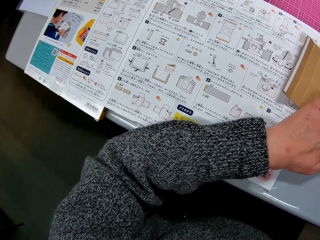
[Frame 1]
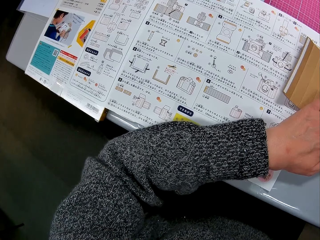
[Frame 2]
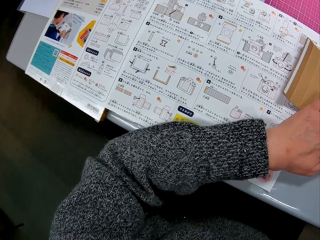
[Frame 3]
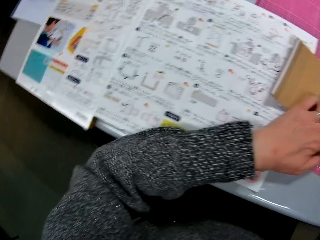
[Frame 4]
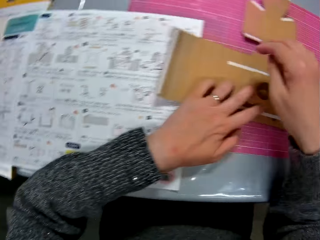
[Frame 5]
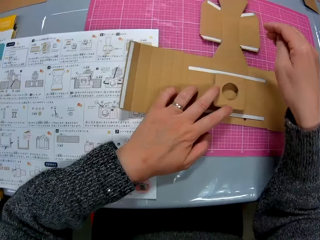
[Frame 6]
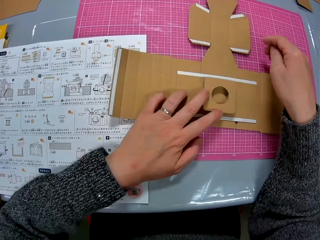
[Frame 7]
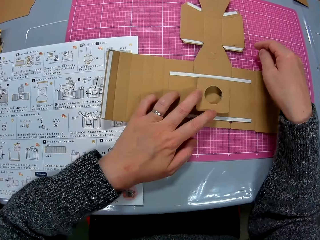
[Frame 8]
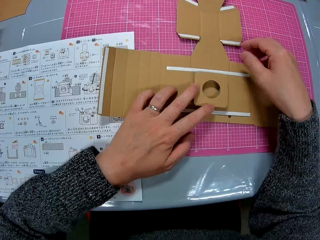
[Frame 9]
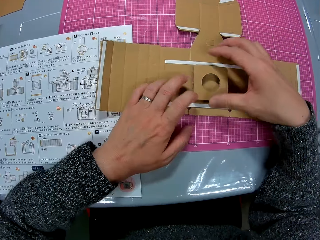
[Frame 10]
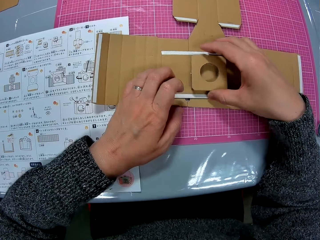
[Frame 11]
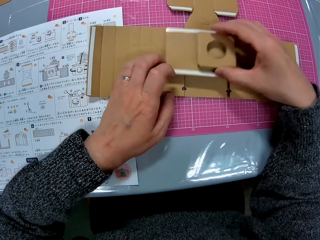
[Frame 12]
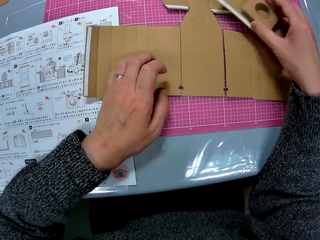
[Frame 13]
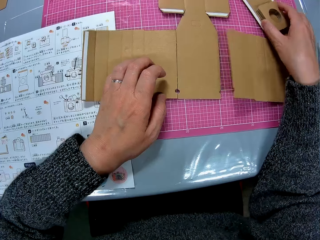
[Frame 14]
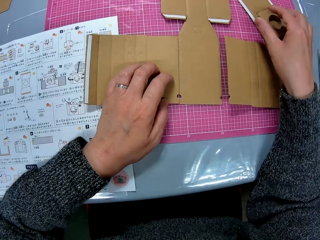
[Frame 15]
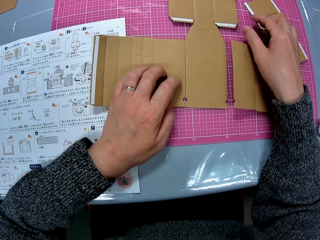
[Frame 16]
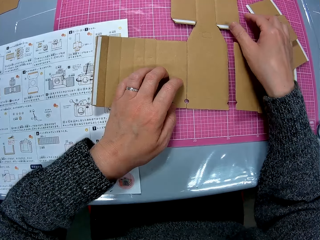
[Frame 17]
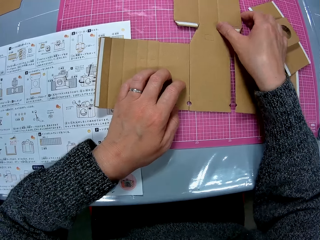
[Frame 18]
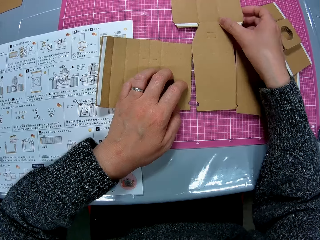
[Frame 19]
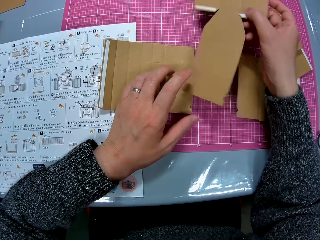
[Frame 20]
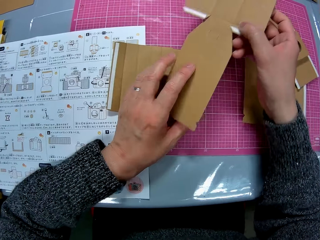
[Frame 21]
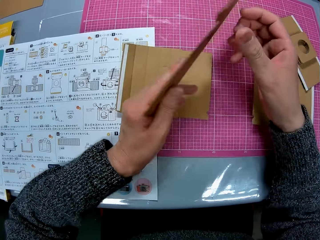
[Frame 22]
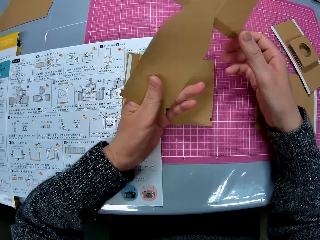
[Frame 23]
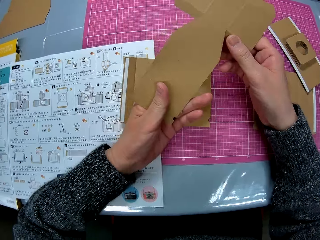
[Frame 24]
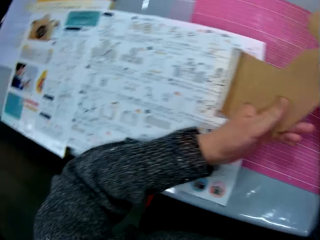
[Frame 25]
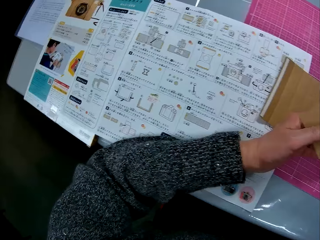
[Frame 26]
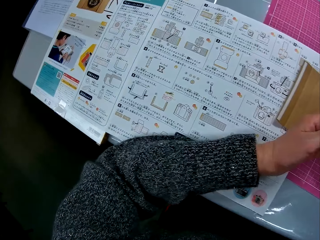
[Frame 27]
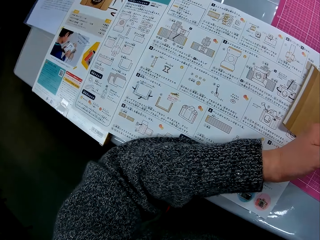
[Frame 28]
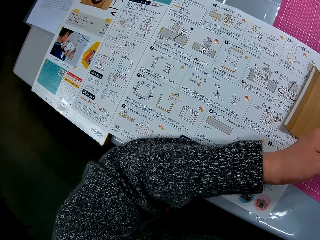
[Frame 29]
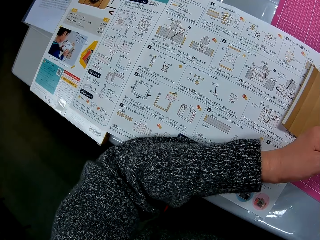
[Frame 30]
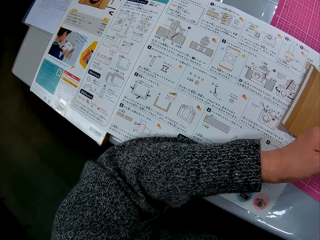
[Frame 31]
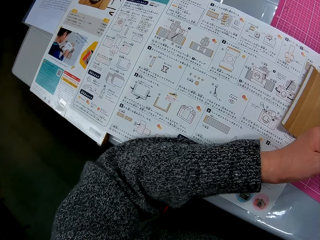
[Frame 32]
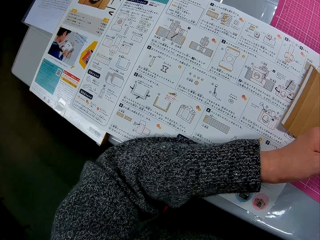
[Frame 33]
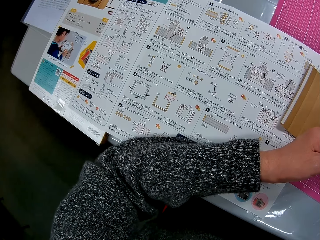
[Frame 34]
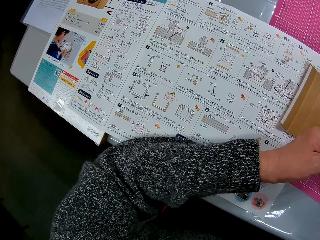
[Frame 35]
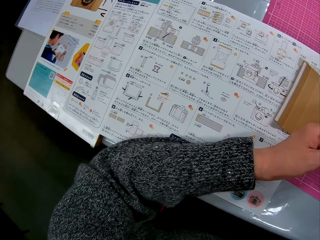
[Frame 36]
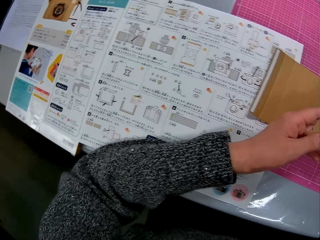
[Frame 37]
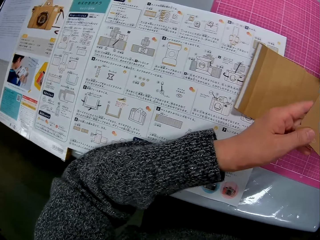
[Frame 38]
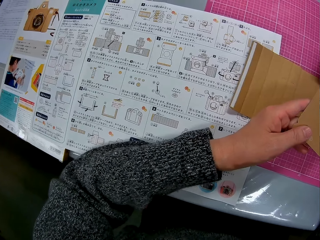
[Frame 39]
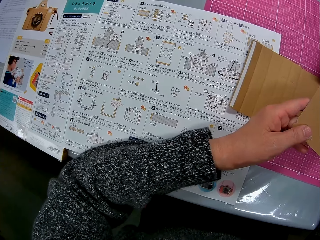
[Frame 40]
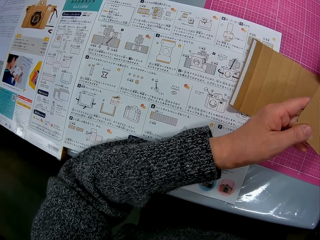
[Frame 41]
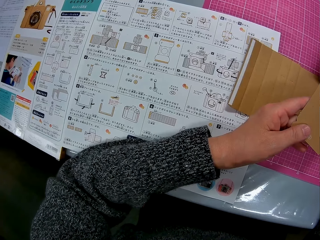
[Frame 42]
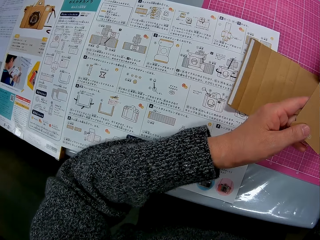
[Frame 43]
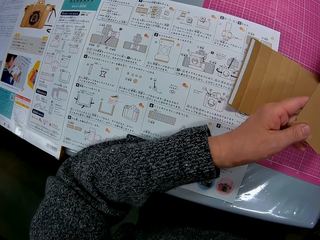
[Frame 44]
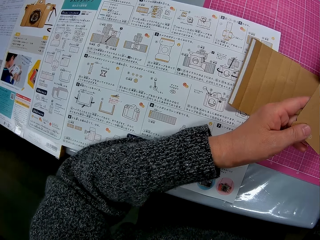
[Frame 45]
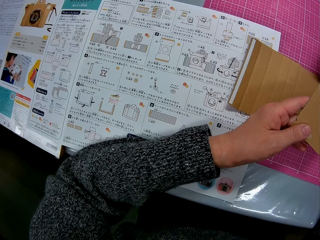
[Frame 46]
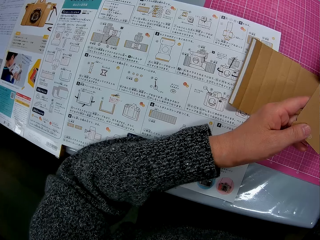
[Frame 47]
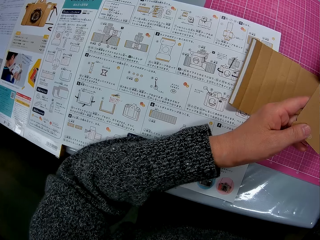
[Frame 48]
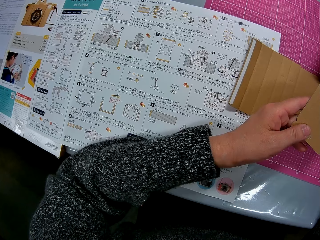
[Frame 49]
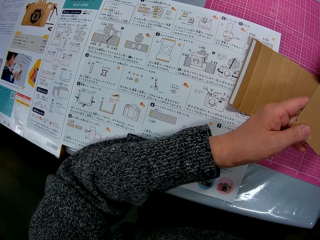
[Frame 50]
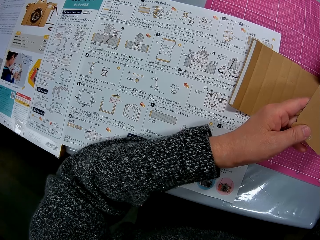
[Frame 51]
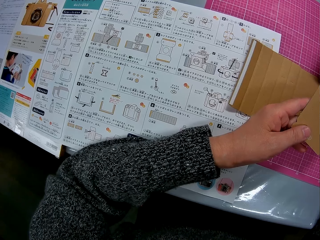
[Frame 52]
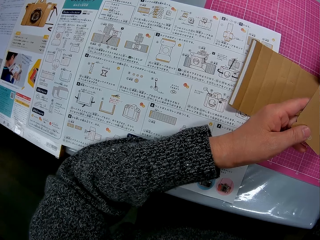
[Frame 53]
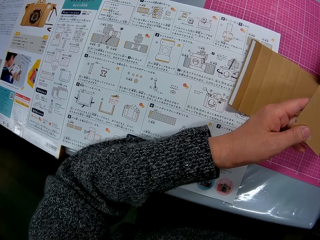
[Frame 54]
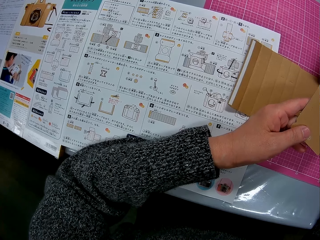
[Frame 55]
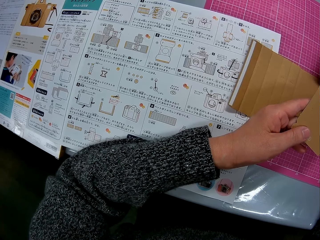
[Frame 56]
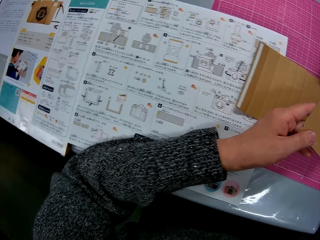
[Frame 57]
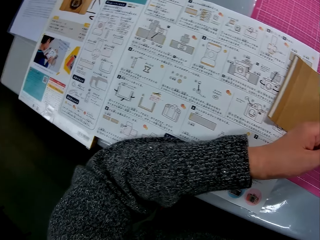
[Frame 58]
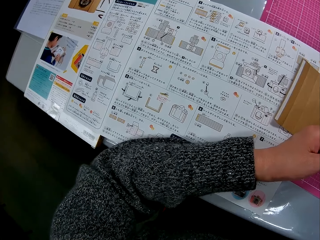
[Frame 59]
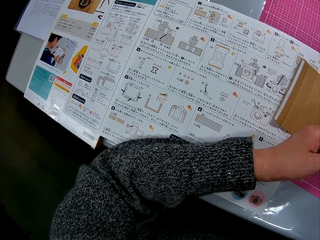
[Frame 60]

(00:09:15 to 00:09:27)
The camera wearer turns to the cardboard model on the table. She moves a part of the cardboard model with her two hands. She picks up the cardboard paper or paperboard from the table with her right hand. She turns the paperboard. She passes the cardboard from her right hand to her left hand. She turns to the book on the table.

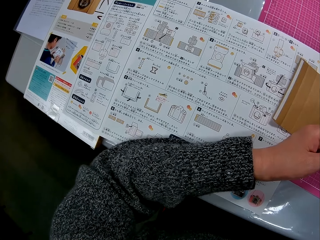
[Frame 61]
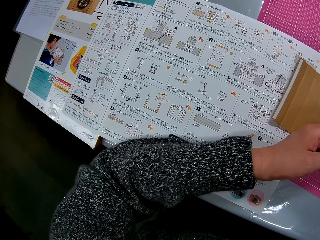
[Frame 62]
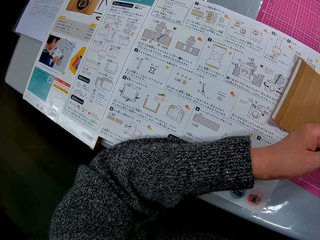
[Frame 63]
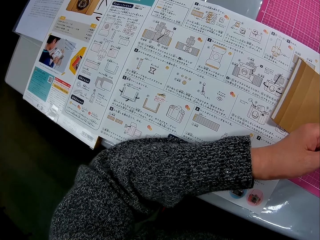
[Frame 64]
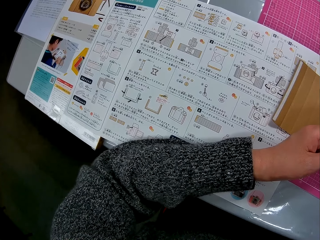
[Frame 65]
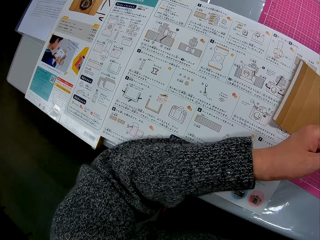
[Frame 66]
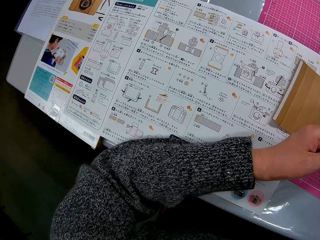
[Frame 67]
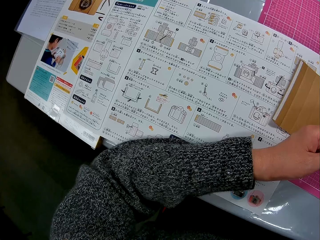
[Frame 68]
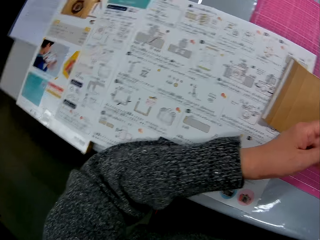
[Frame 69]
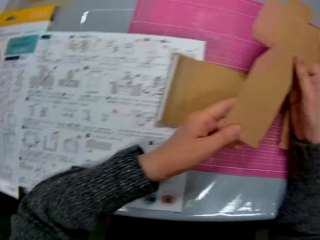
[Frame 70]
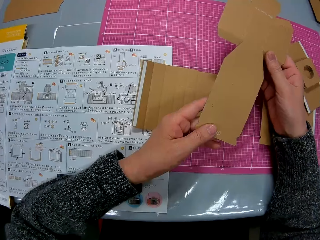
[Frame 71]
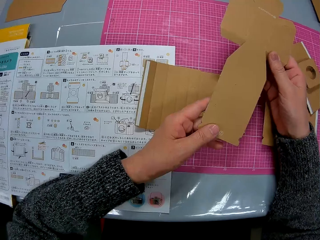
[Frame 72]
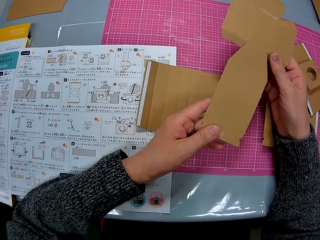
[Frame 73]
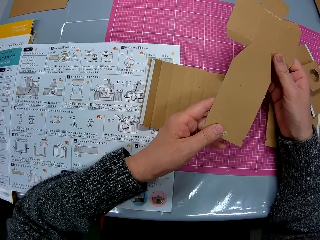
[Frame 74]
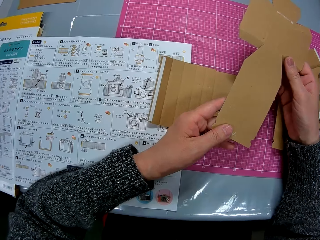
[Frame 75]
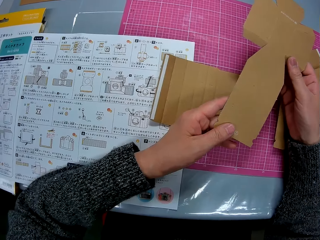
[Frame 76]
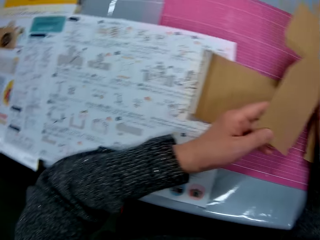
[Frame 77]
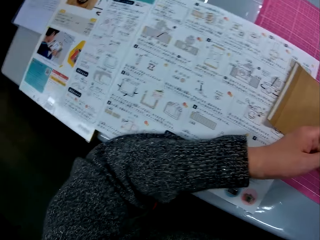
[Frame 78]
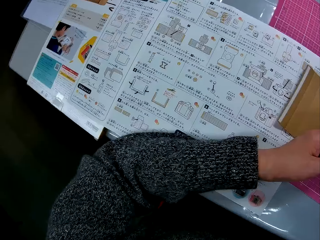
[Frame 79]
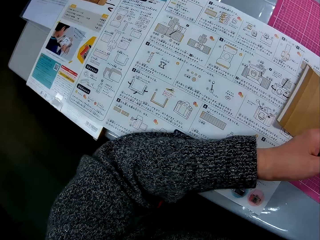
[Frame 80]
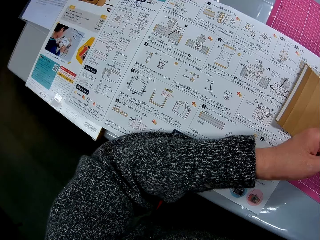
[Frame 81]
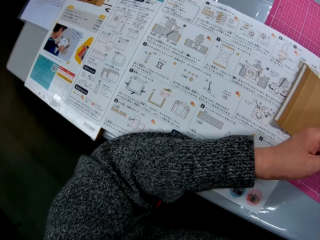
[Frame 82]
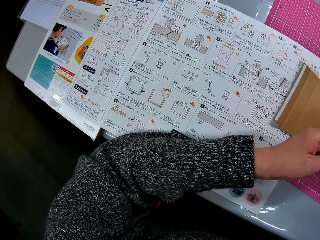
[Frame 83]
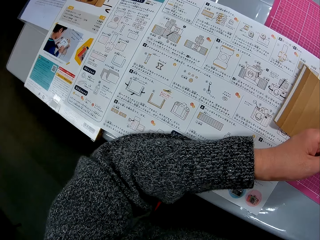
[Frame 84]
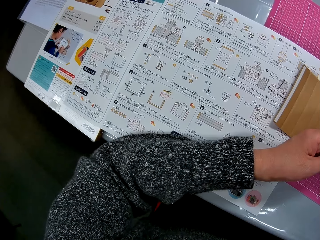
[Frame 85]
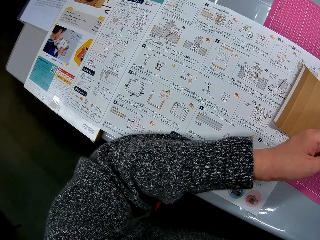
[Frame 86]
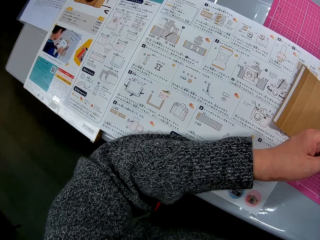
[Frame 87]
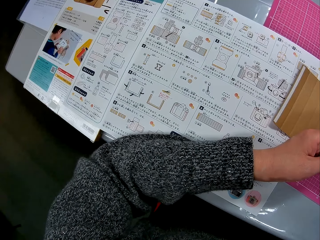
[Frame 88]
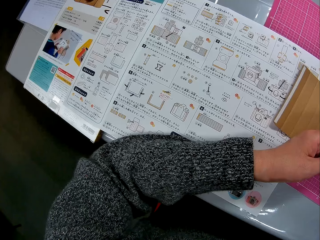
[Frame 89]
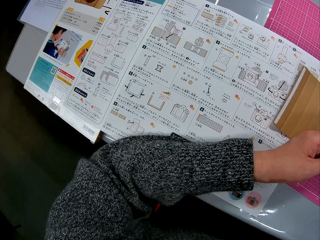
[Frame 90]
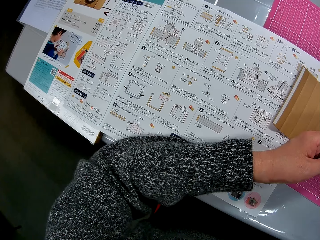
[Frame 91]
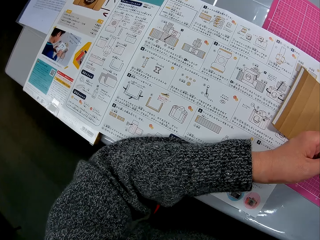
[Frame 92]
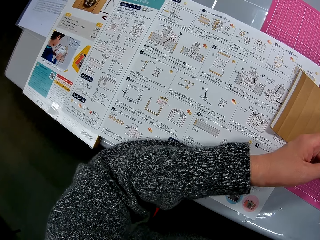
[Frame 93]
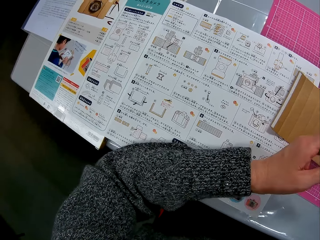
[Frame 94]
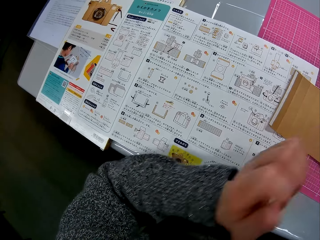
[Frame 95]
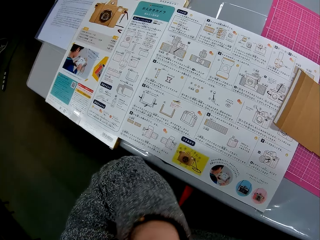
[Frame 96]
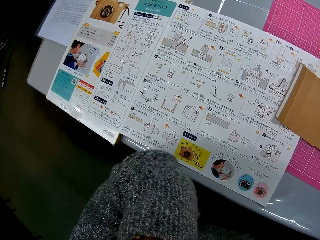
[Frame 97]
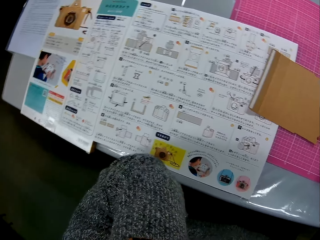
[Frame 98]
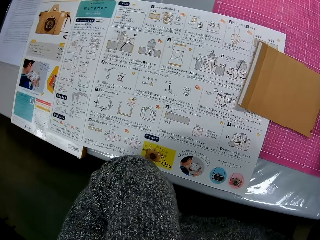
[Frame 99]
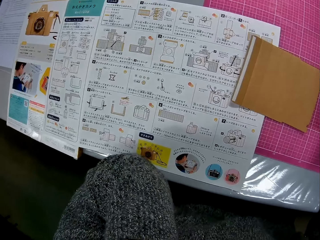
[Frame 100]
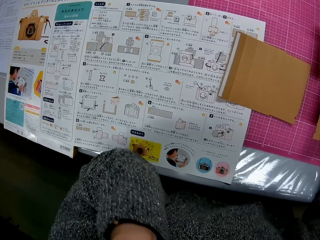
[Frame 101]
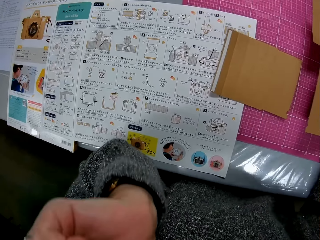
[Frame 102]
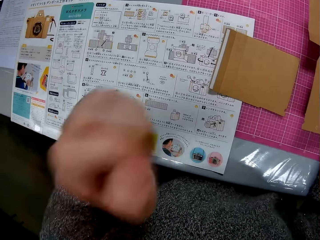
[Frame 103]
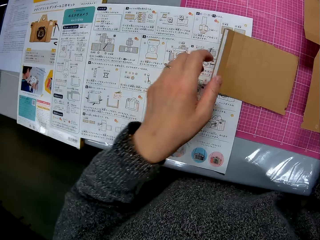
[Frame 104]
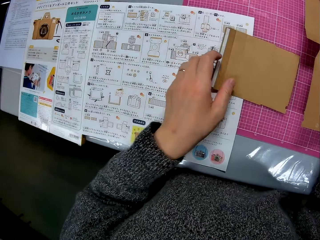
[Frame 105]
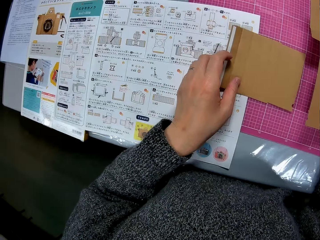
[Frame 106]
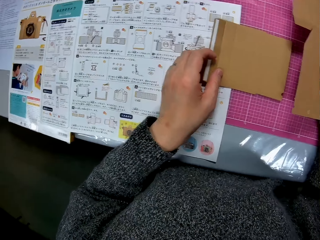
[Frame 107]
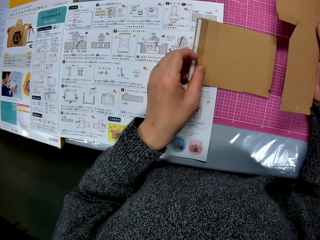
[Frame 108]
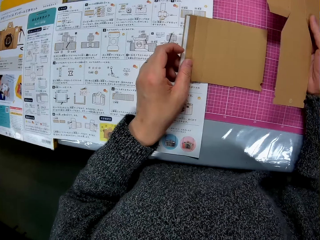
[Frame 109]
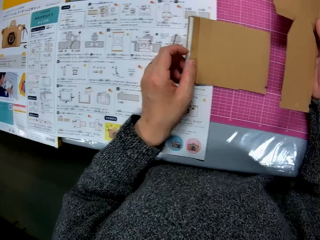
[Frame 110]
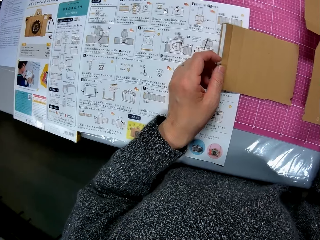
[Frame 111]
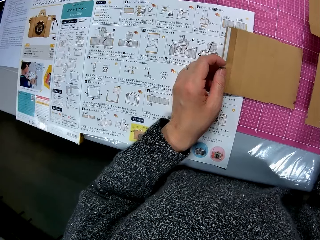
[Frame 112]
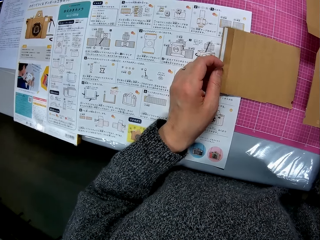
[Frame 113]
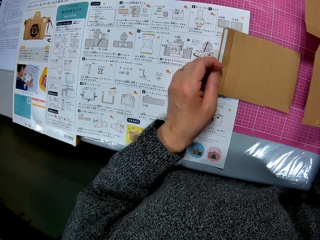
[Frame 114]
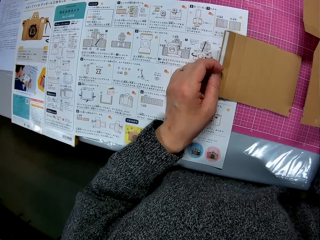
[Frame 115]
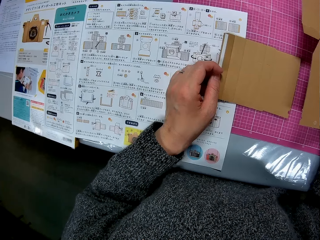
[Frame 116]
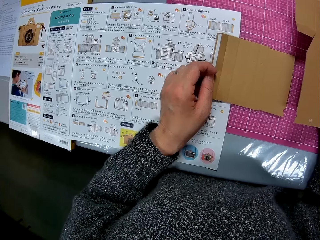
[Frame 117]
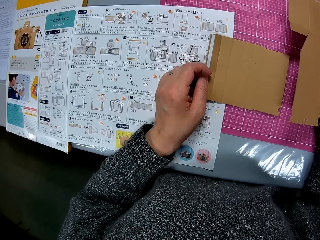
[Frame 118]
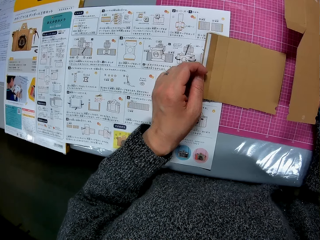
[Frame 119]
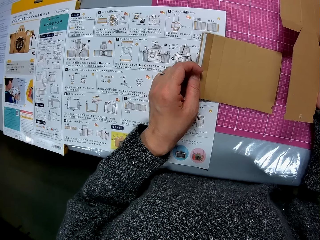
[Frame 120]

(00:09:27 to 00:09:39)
The camera wearer turns to the cardboard in her hands. She turns to the book on the table. She lifts the hand. She puts her left hand under her chin. She looks at the manual. She holds the cardboard paper on the table with her left hand. She moves the paperboard.
